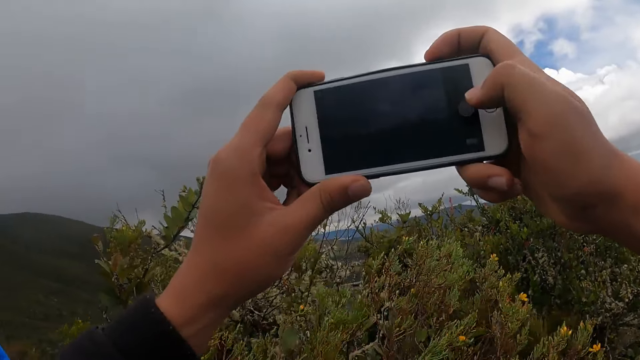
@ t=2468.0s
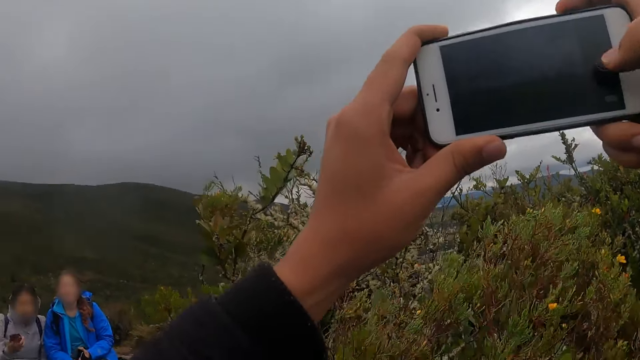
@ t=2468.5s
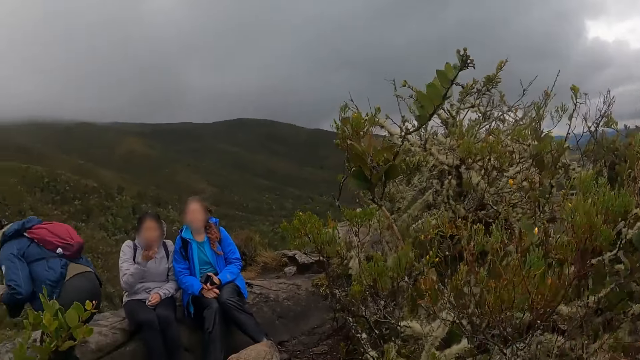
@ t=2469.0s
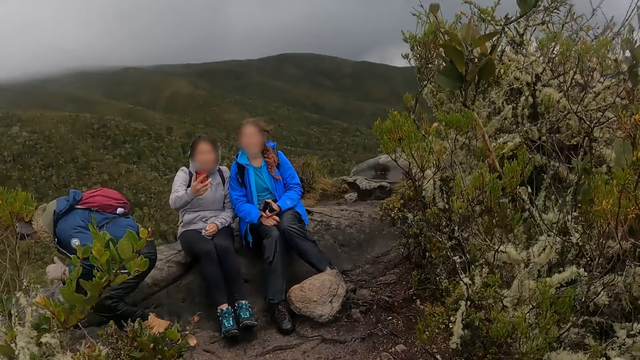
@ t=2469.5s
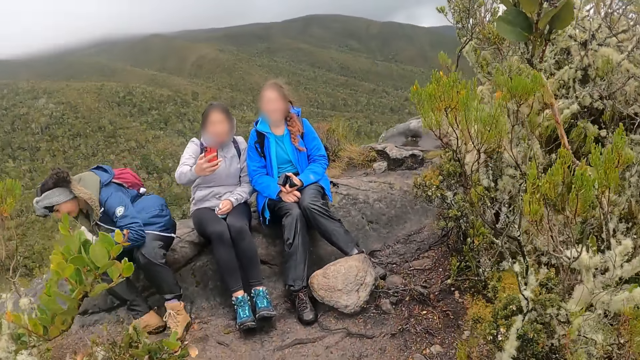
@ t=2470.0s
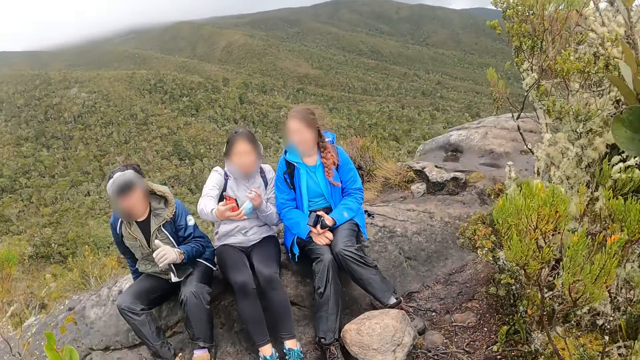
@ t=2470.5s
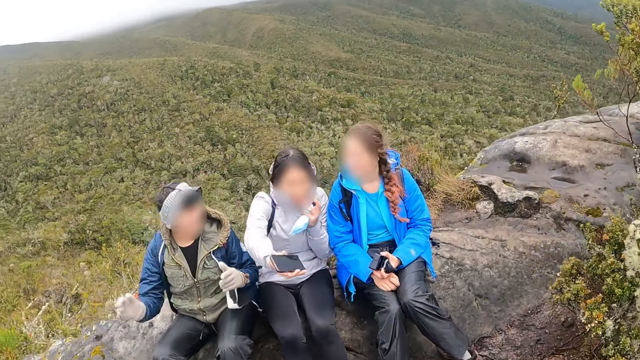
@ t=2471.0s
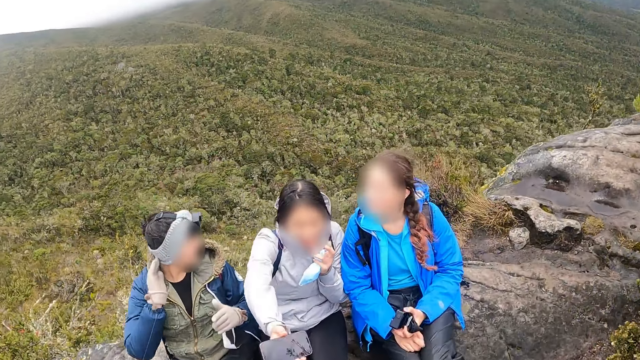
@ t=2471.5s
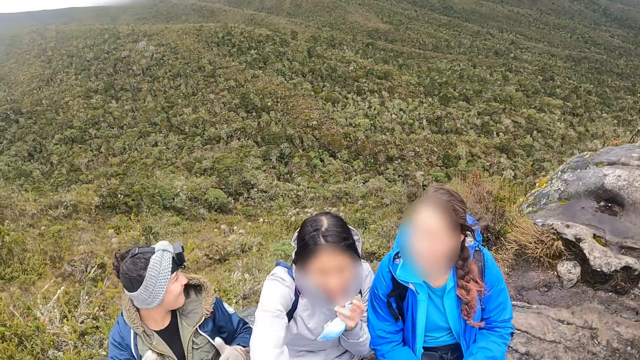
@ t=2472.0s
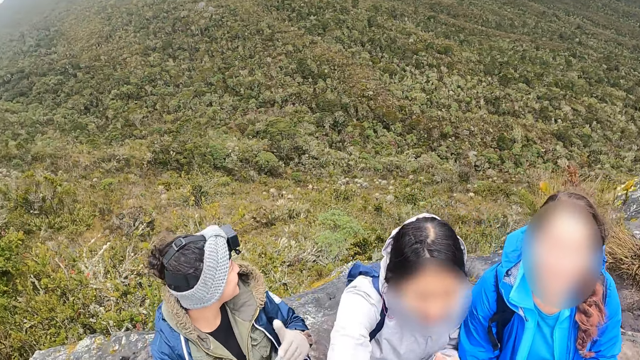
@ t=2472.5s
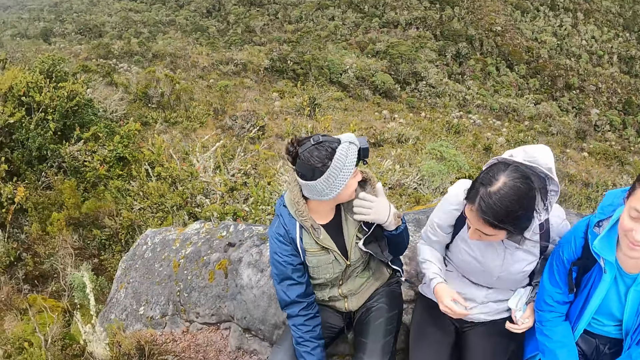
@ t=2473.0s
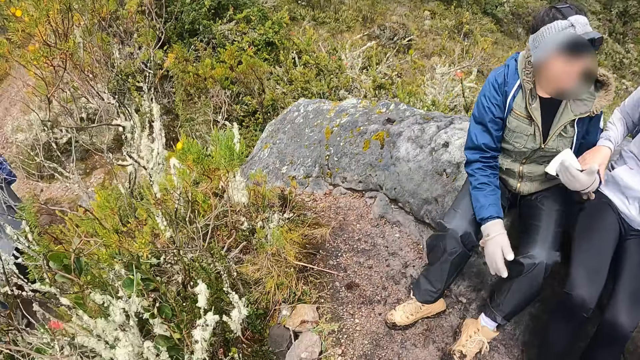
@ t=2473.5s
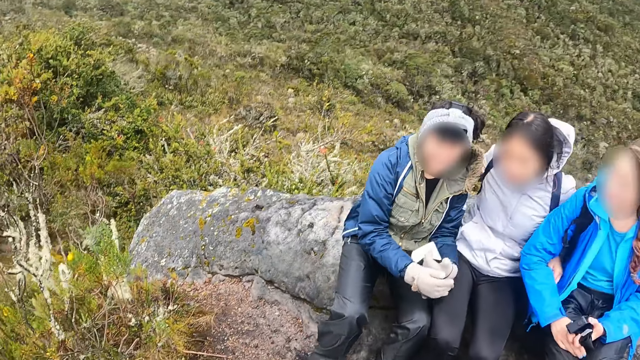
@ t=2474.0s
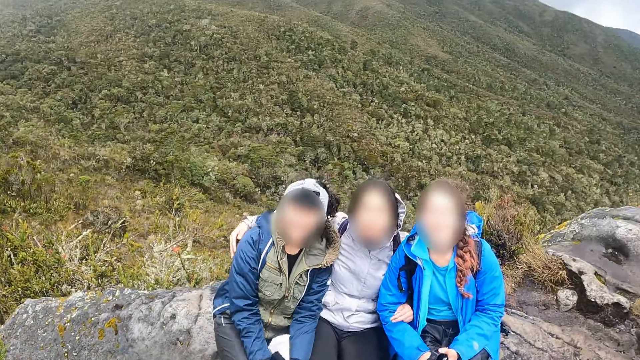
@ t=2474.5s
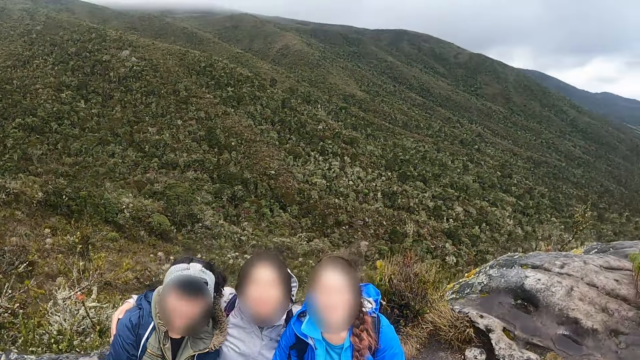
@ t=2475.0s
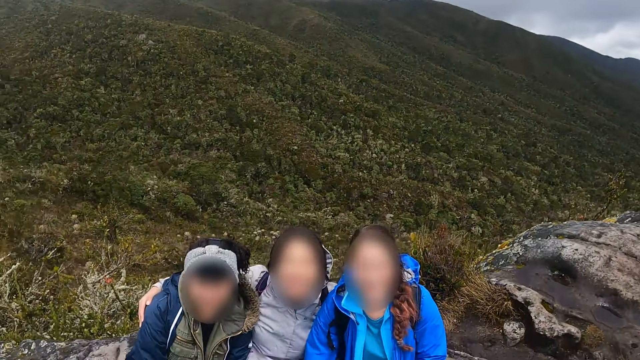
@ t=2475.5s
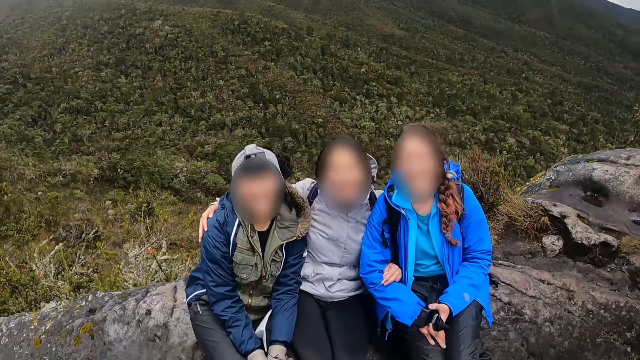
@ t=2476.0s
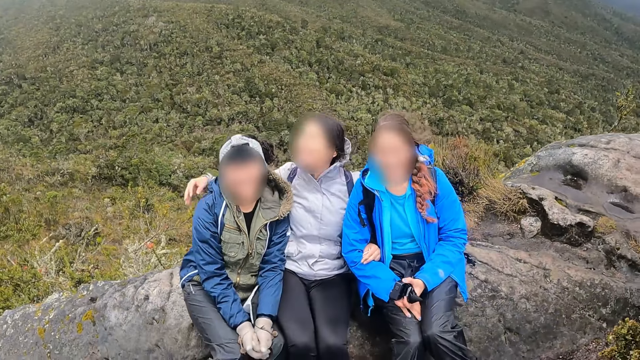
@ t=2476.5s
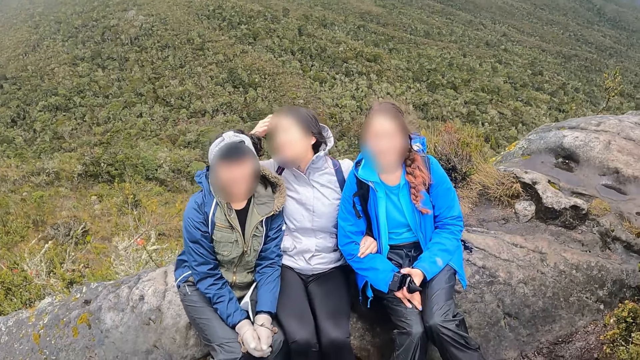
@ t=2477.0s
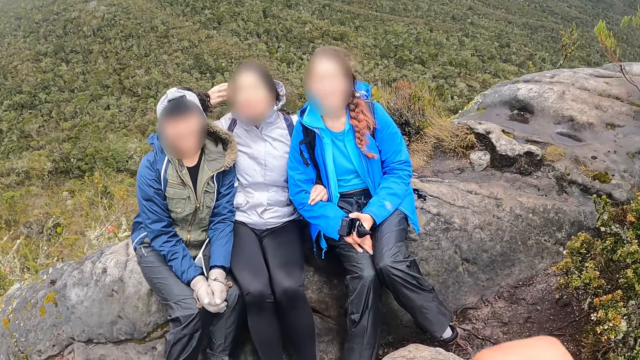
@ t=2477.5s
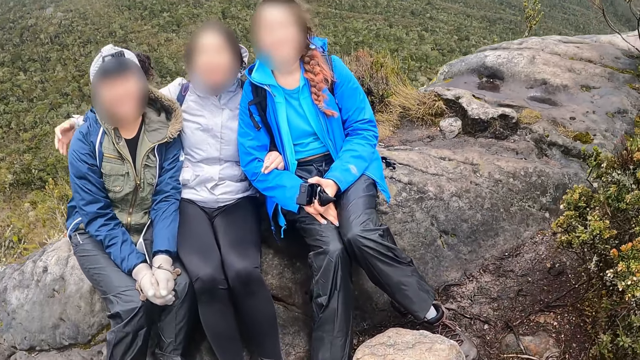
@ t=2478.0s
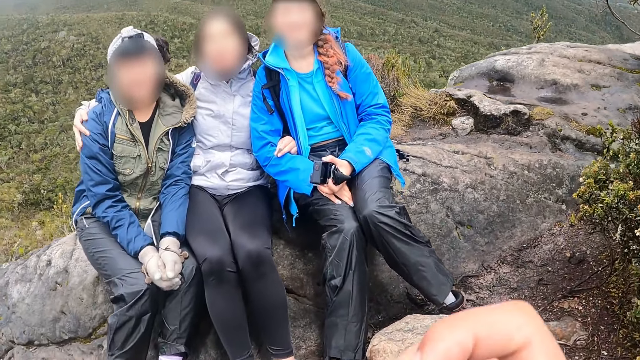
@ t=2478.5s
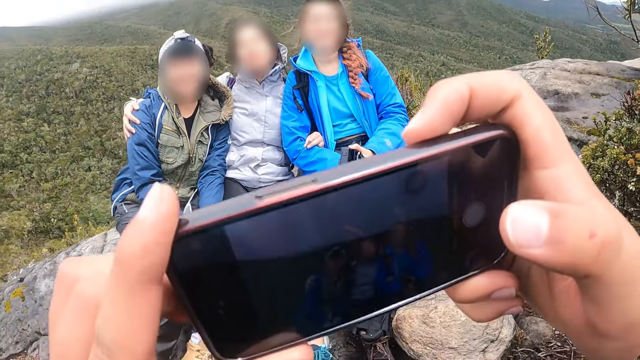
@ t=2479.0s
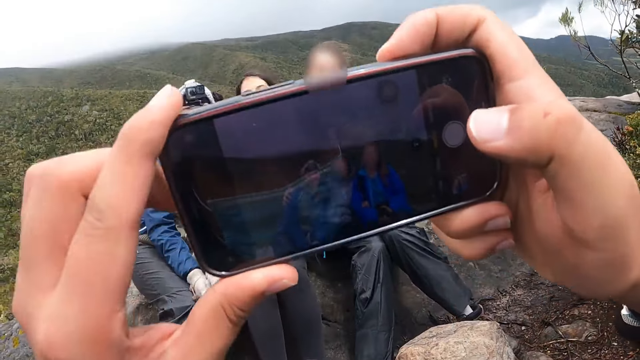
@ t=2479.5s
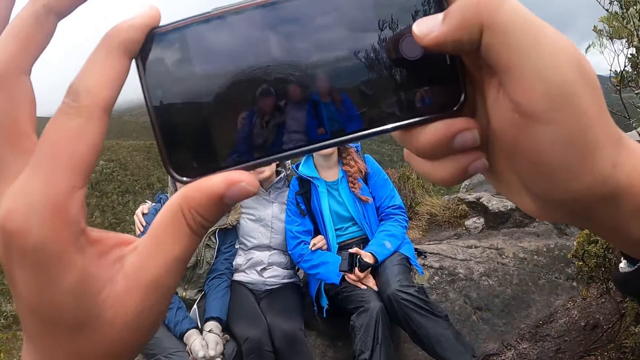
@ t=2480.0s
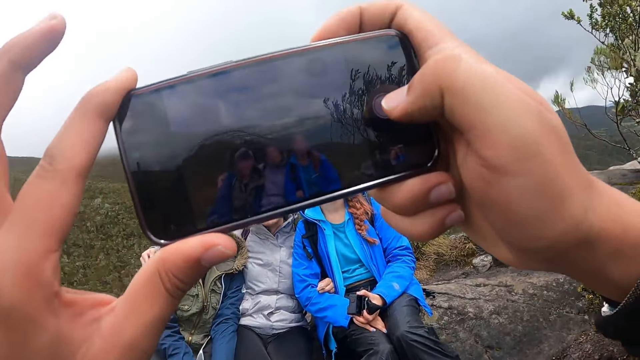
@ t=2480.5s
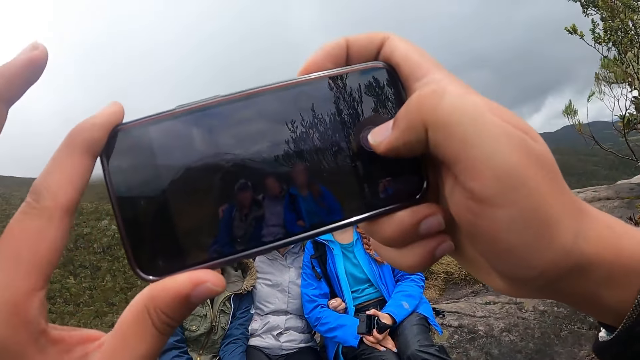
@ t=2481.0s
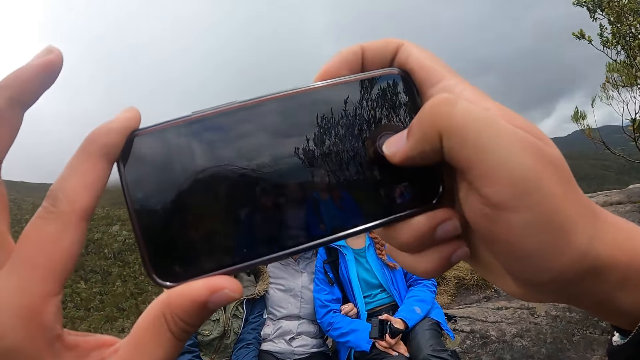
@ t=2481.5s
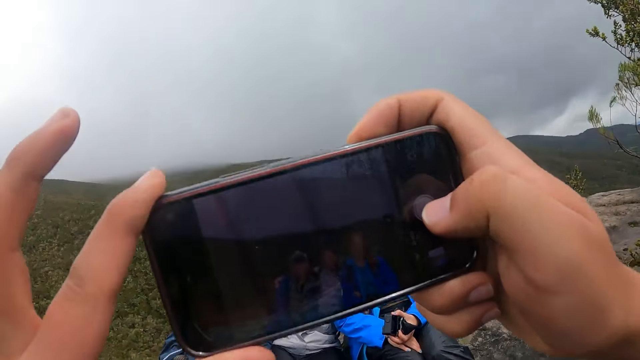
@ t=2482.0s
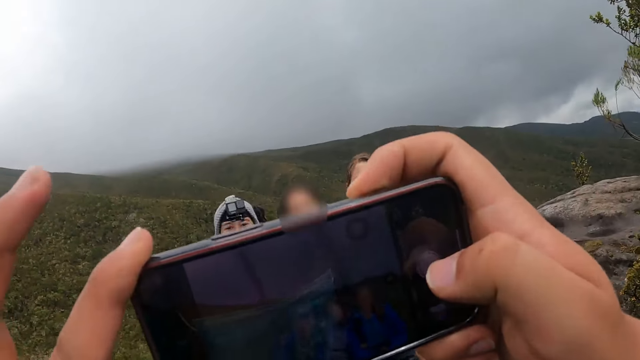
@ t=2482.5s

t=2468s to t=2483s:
A woman passes a mobile phone in her right hand to the camera wearer. The camera wearer interacts with a man, the woman and another woman. They operate the mobile phone with both hands.

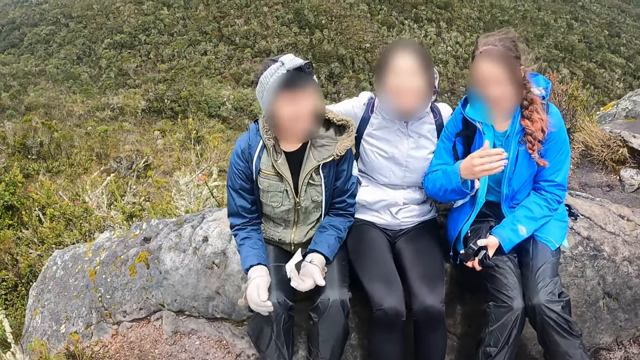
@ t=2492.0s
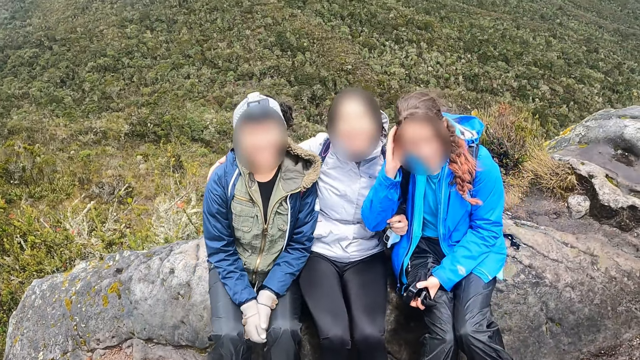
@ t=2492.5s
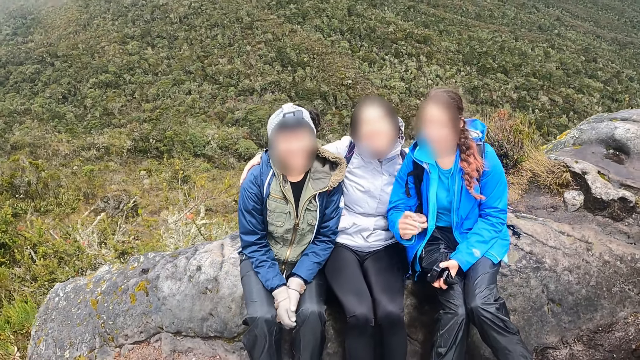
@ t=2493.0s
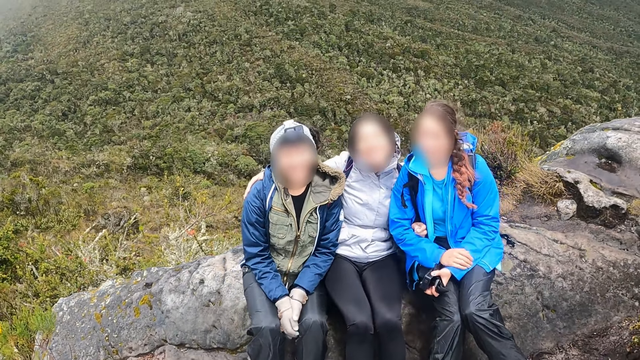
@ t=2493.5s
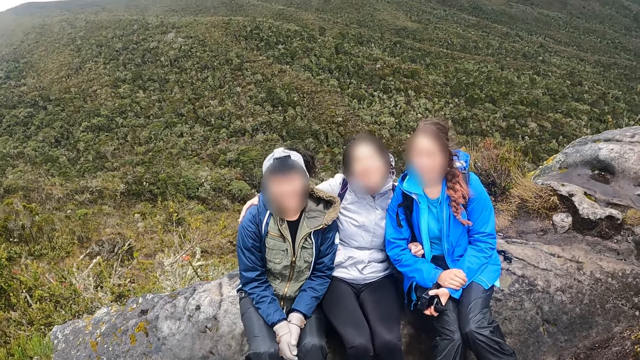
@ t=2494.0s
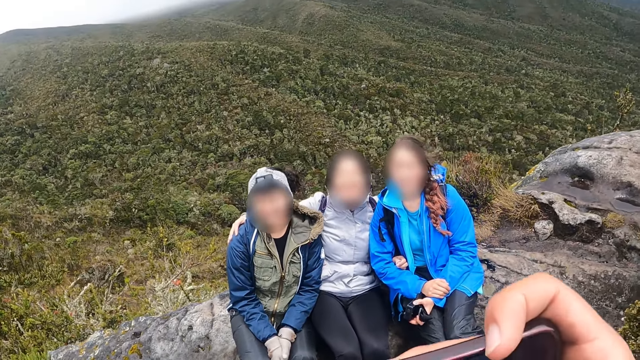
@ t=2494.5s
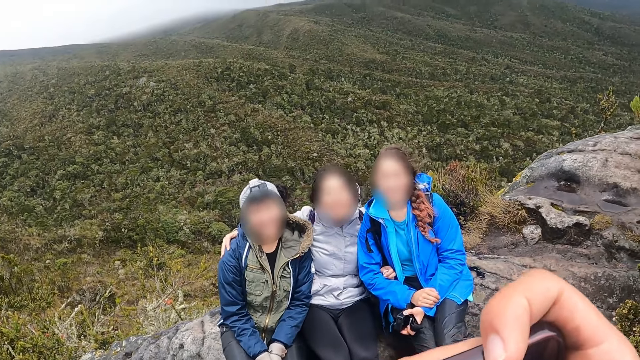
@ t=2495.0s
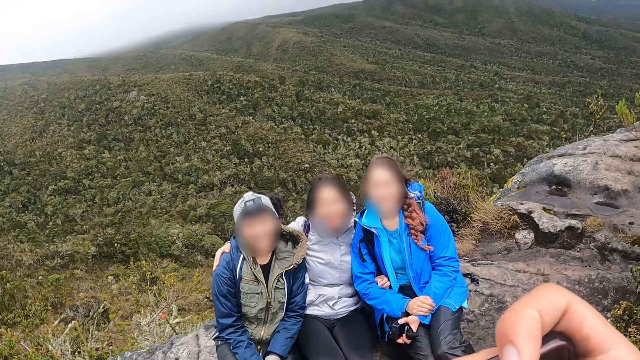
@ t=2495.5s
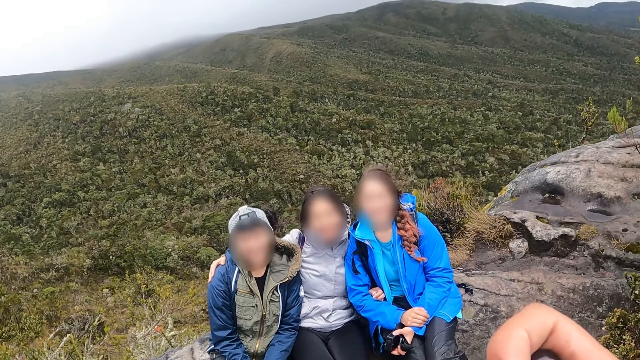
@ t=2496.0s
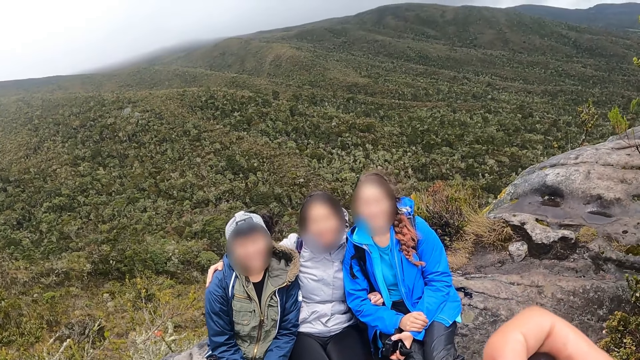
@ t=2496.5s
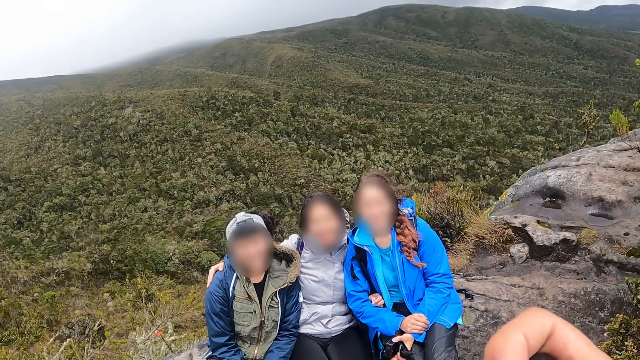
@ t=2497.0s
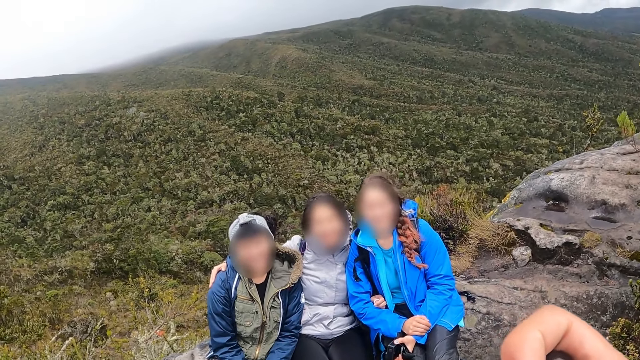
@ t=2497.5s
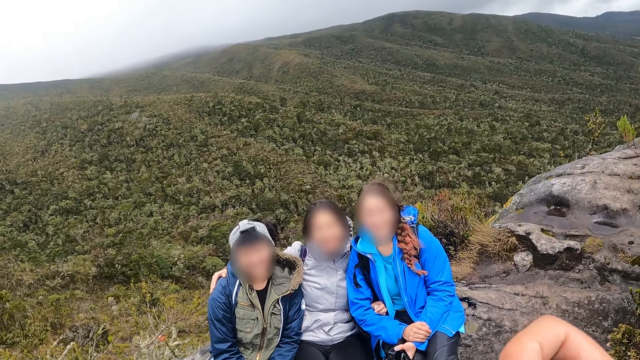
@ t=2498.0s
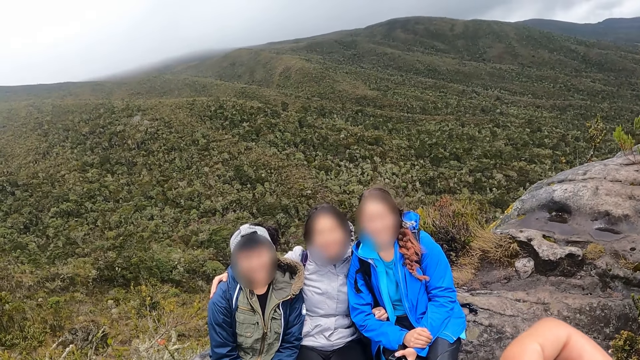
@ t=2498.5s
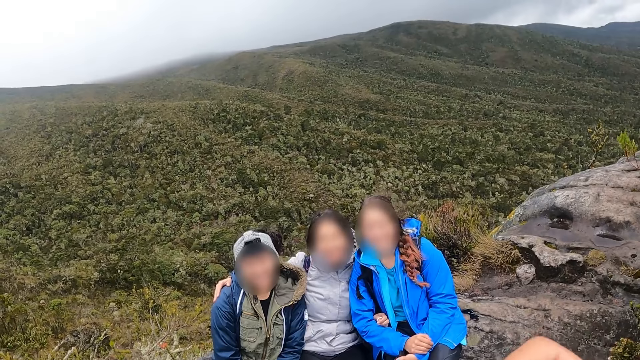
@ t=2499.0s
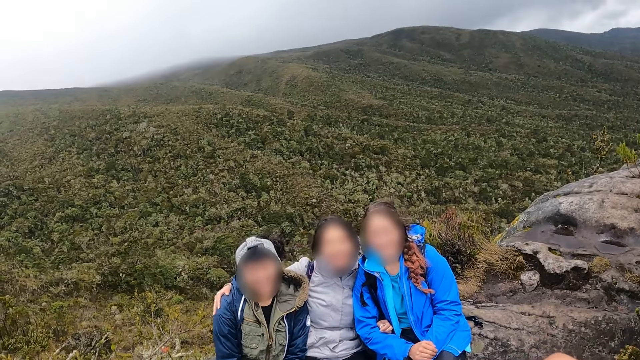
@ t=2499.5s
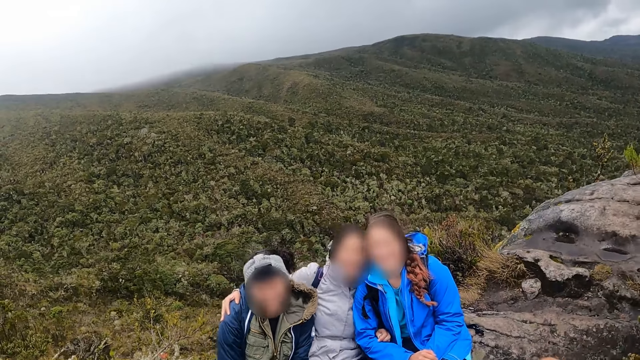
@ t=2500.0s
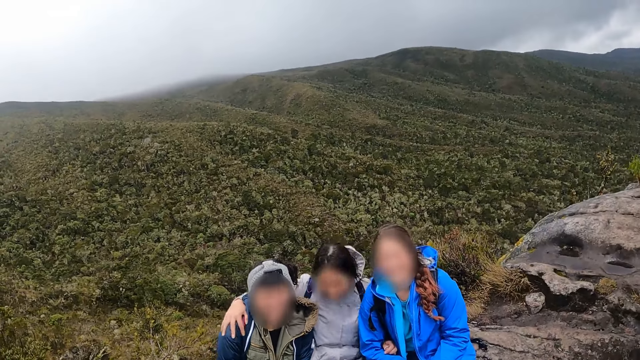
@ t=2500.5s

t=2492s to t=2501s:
The camera wearer takes pictures of women.
